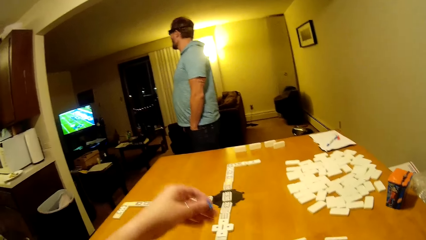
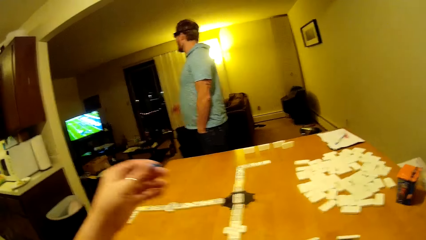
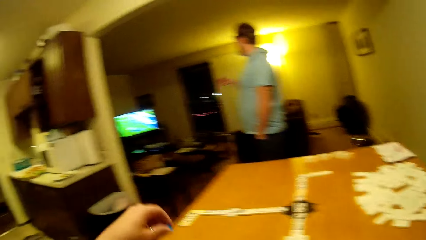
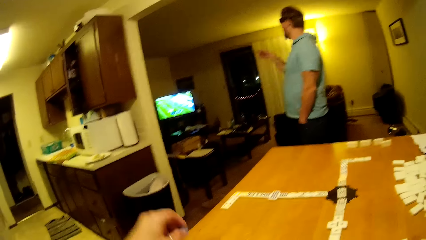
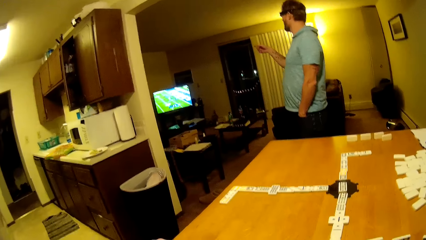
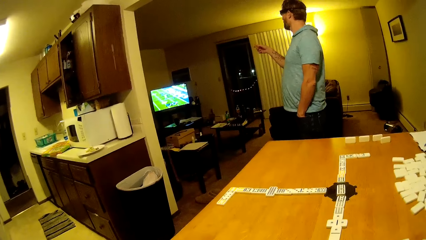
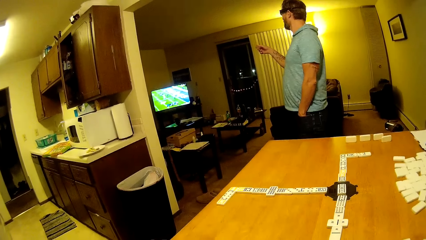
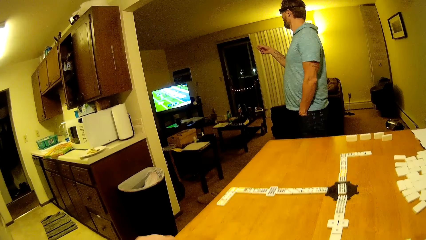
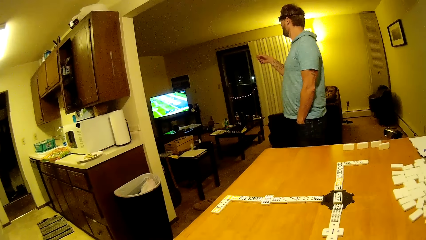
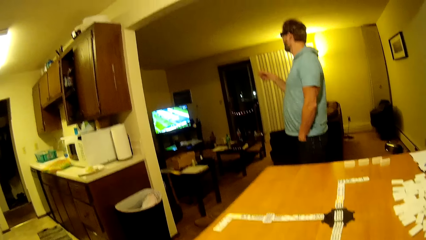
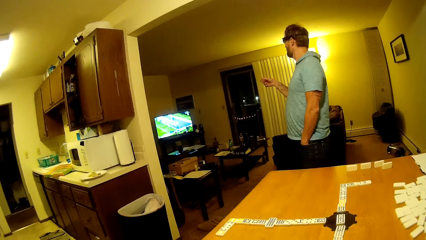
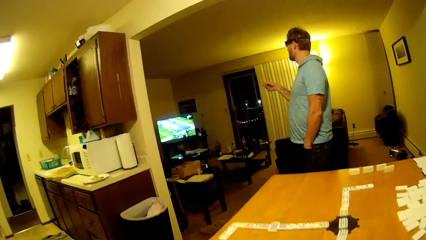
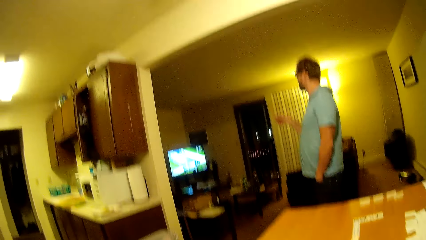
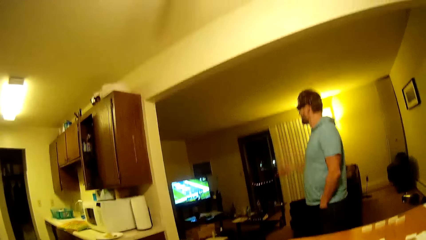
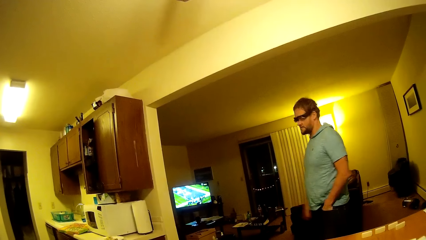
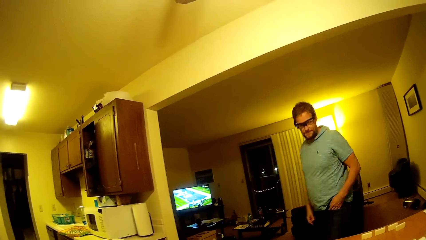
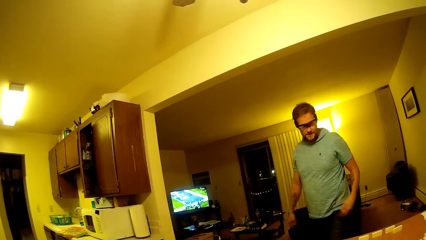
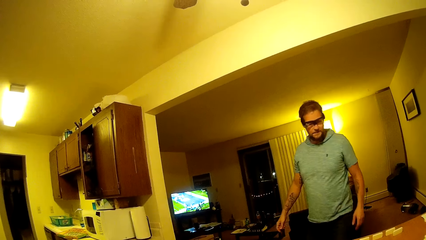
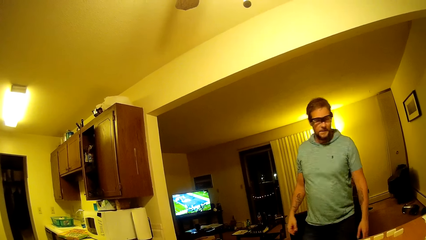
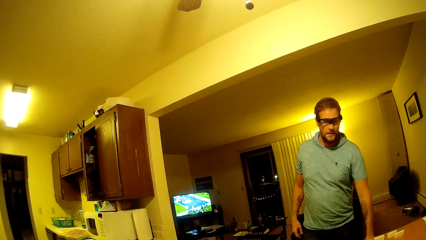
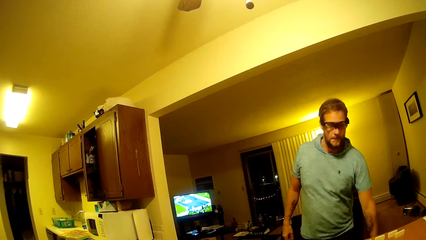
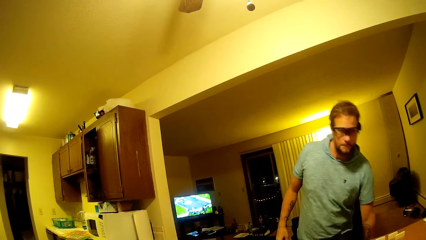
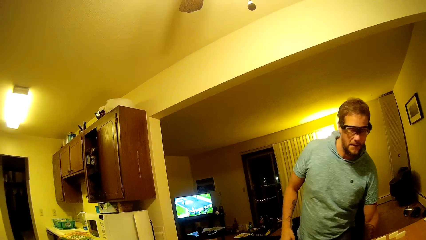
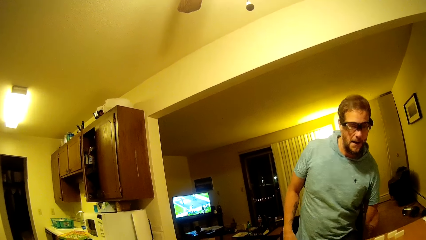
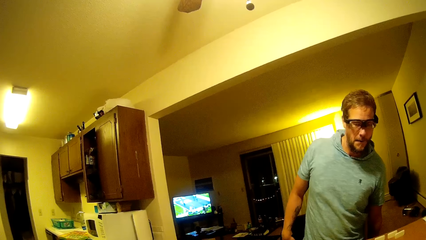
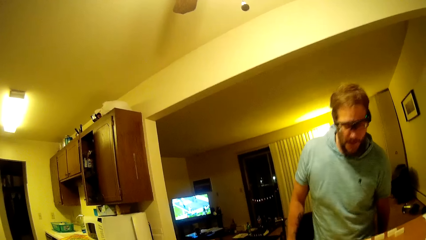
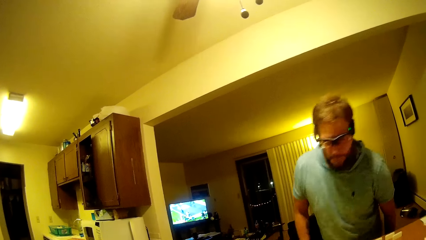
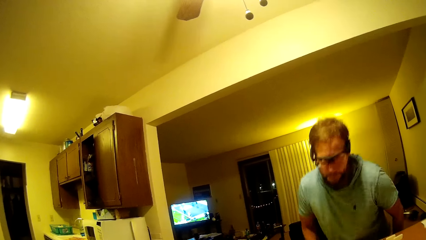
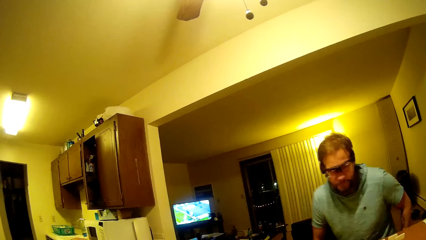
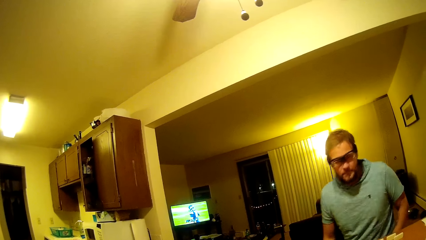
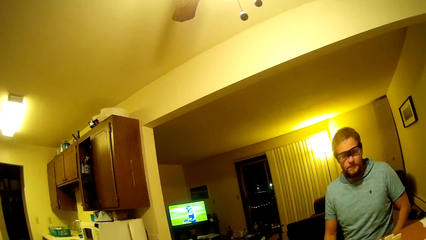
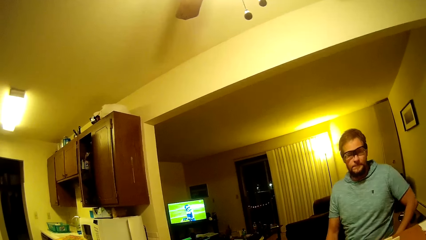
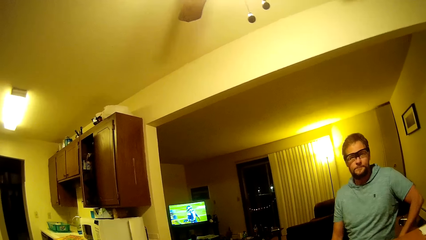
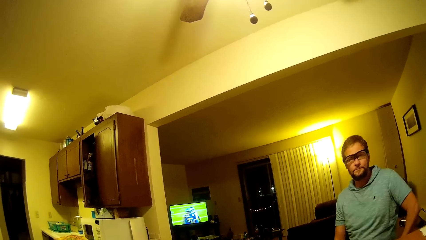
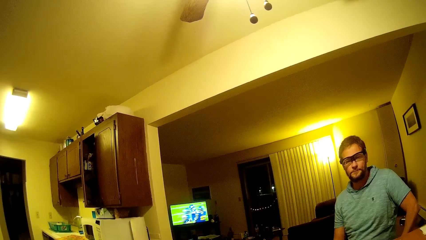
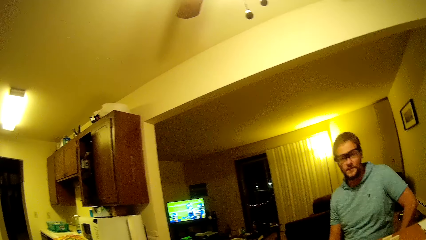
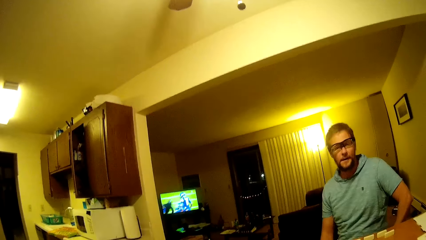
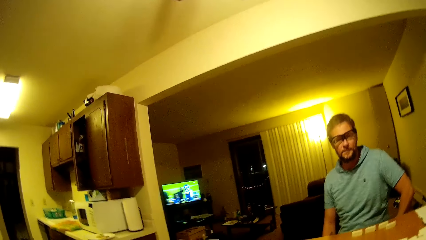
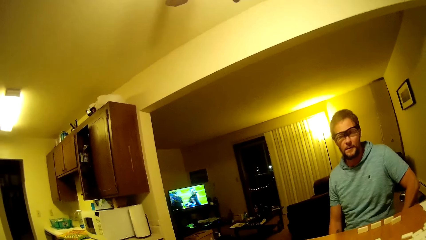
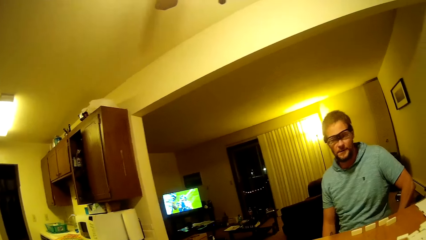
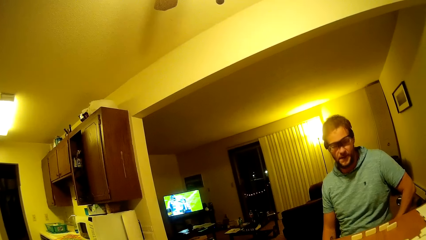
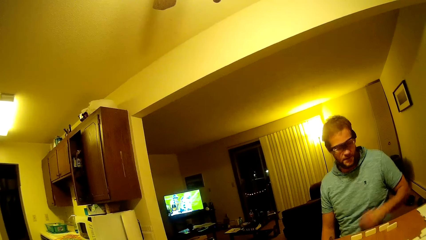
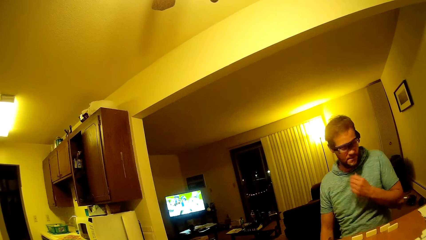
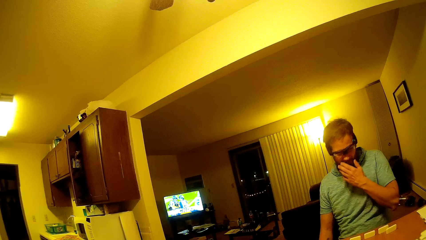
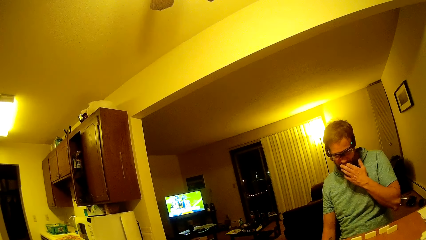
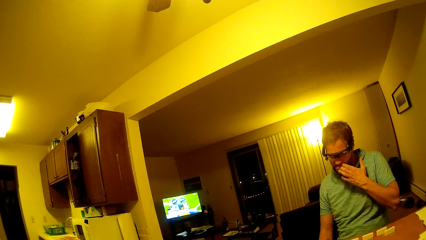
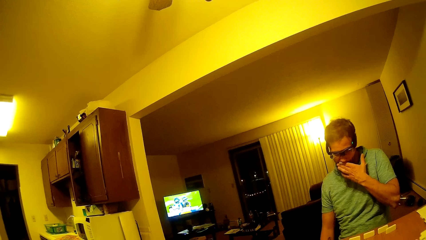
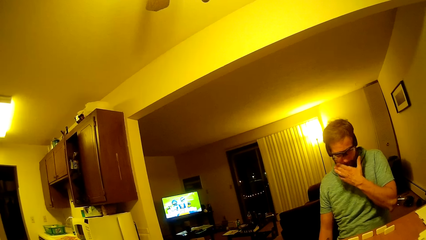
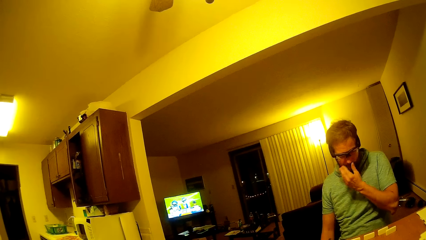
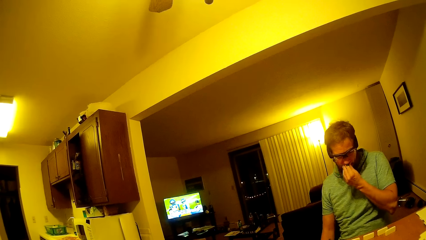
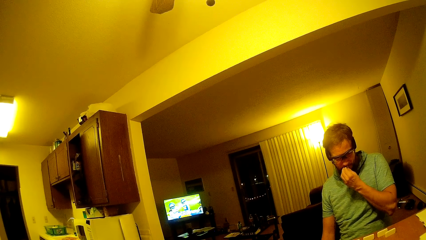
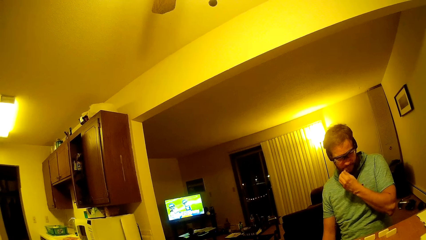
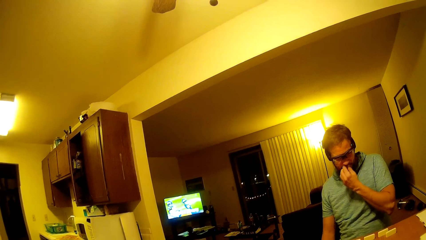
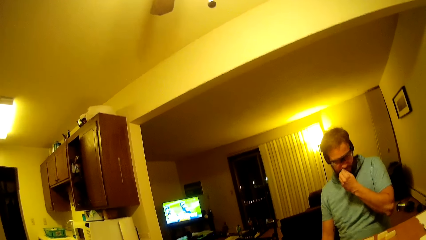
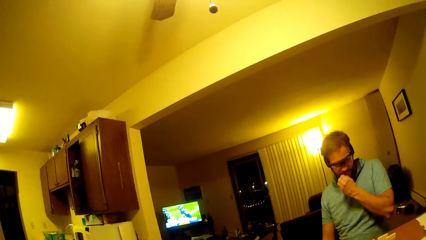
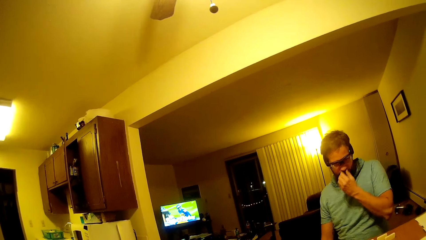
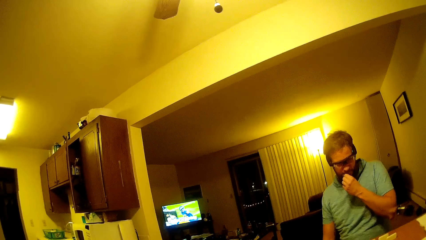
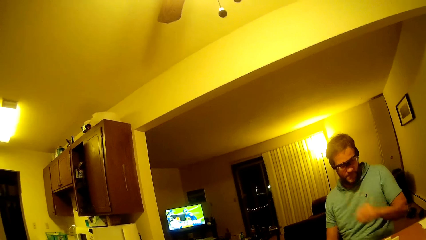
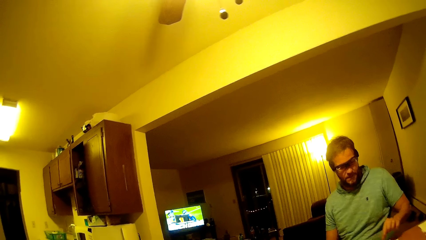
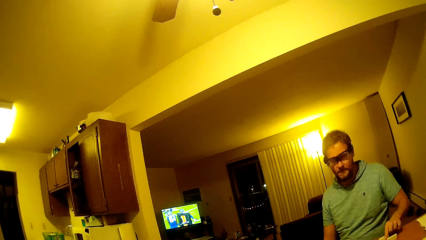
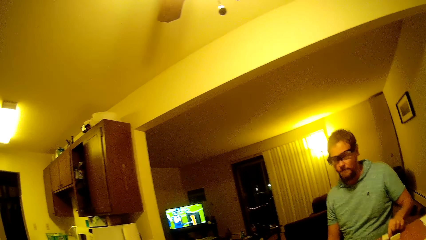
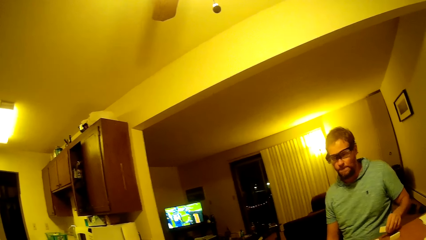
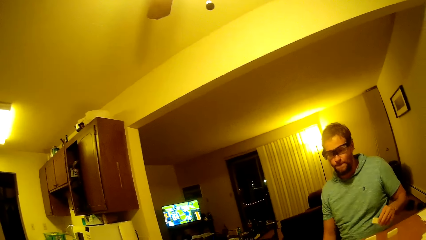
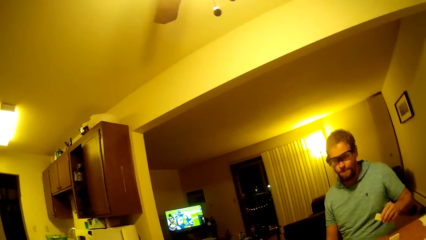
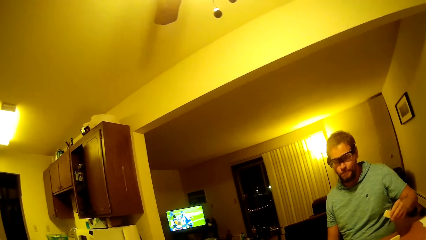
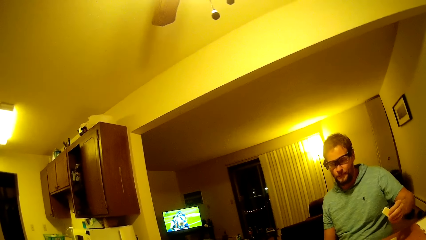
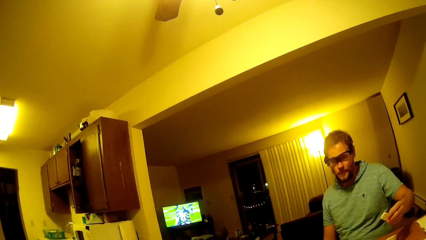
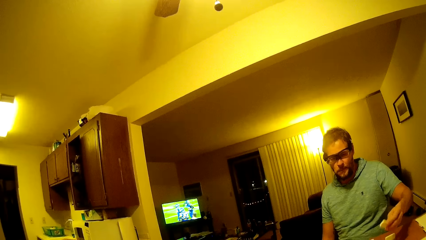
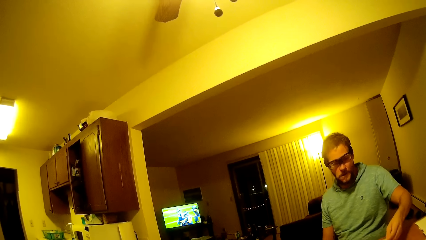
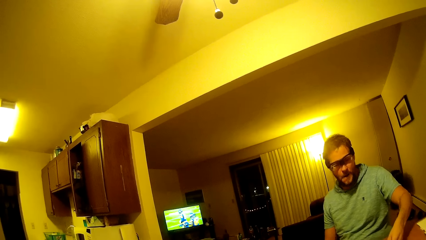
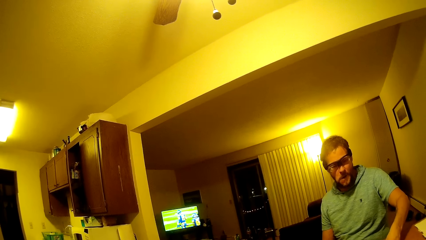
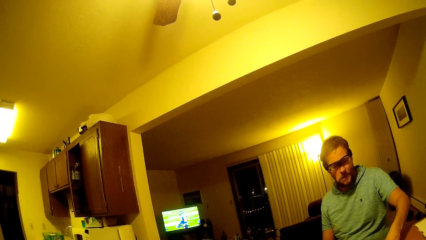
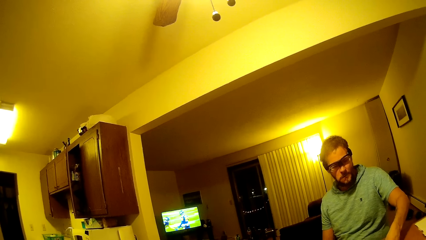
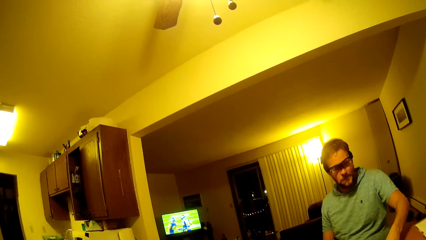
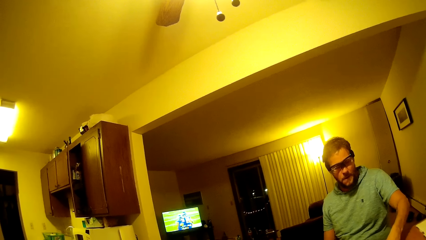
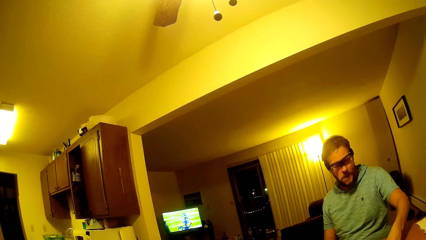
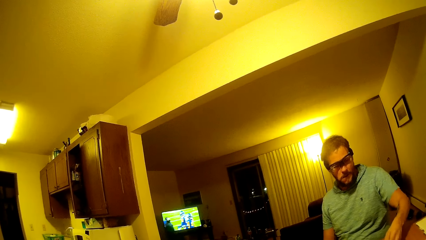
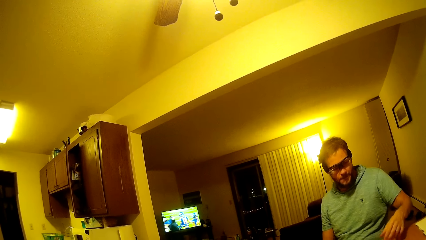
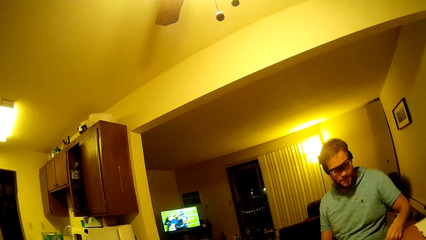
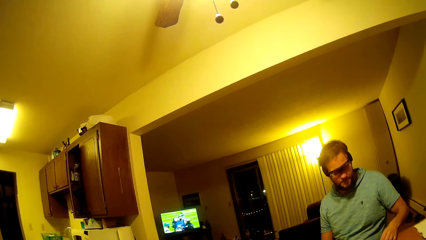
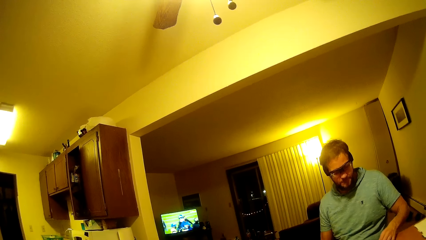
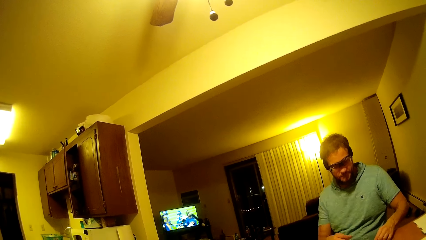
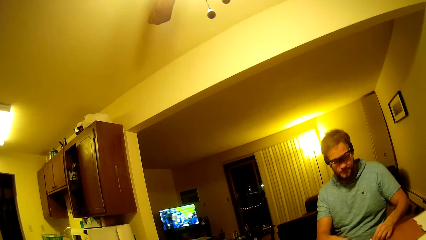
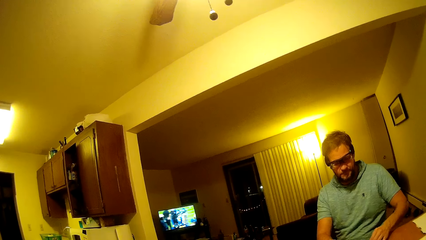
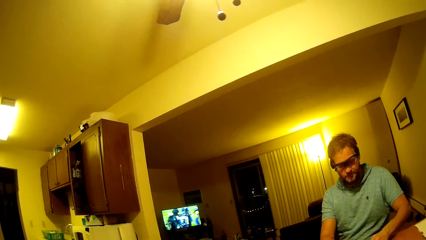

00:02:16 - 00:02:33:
The camera wearer lifts a hand up. A man stands in the room and points the finger out. The man sits on the chair. The man scratches his beard and holds the mouth. The man puts a hand on the table, picks up the pai gow tile and places the pai gow tile on the table.
